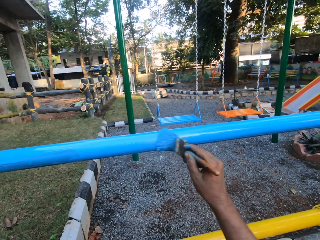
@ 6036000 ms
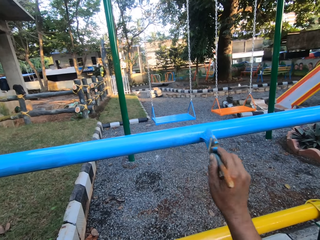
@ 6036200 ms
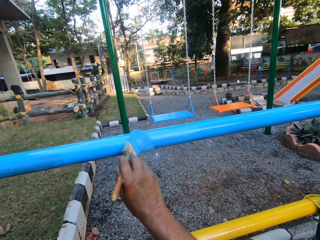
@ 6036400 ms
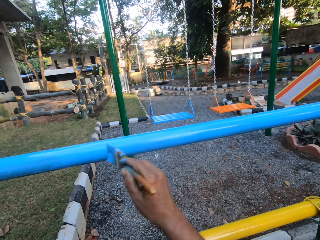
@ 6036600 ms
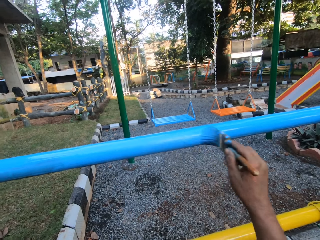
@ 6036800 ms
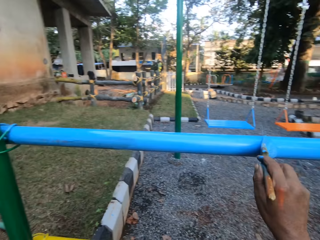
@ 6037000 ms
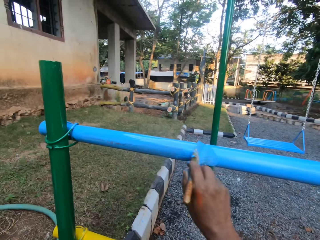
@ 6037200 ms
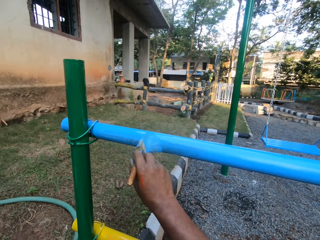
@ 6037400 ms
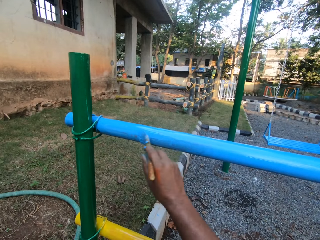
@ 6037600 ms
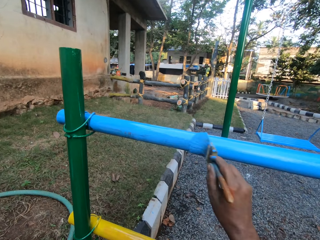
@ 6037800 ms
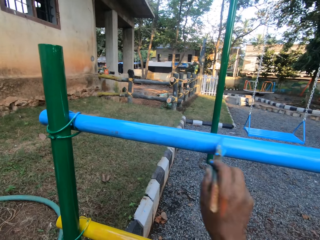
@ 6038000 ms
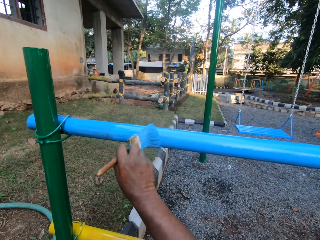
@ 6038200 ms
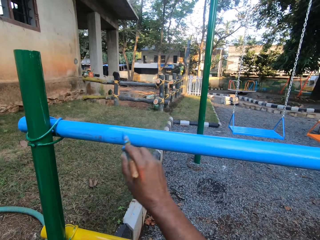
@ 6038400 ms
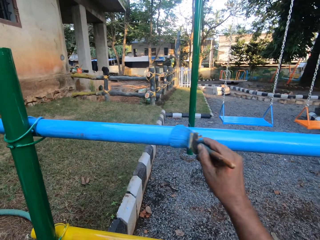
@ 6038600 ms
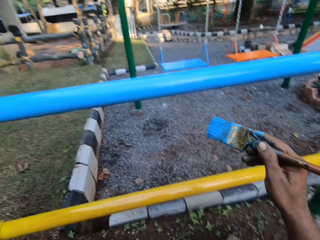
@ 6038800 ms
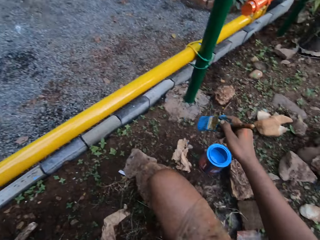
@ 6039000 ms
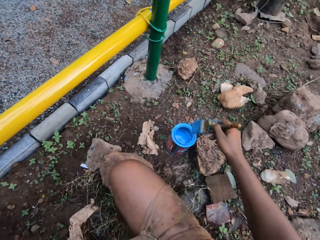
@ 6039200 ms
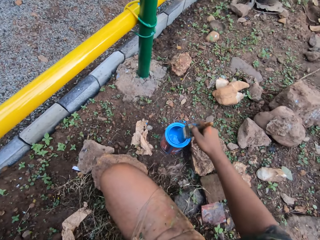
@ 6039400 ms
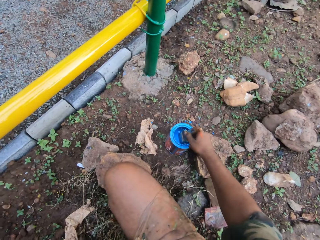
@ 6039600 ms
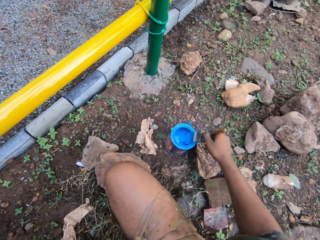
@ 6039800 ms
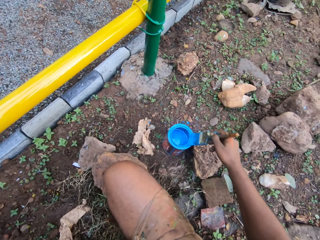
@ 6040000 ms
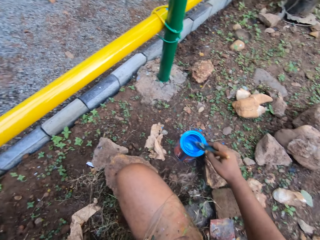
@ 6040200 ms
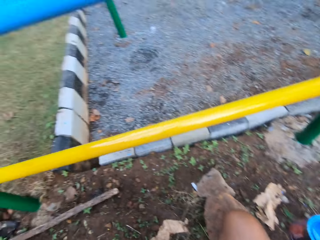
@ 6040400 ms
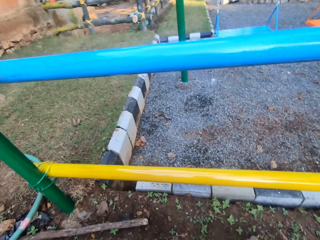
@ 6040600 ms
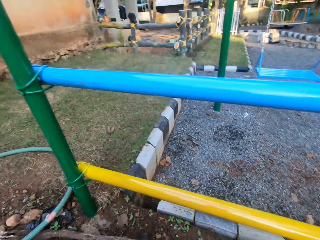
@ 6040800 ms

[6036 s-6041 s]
The camera wearer dips the painting brush in the paints.

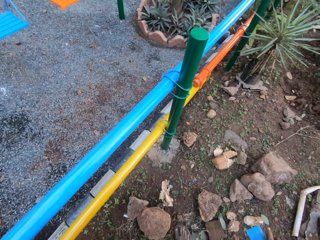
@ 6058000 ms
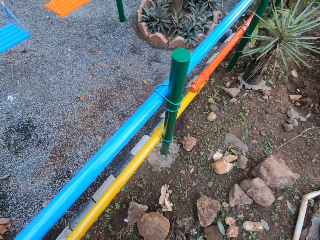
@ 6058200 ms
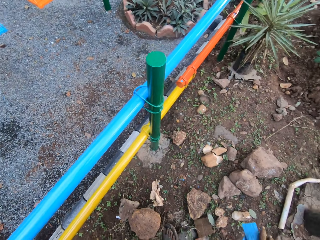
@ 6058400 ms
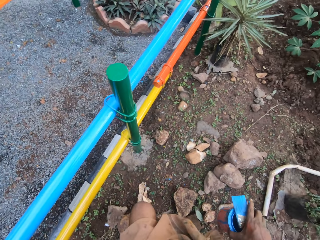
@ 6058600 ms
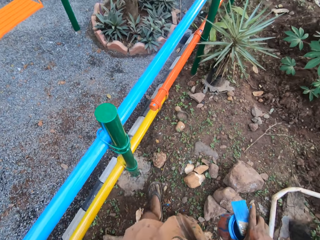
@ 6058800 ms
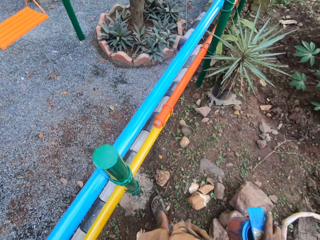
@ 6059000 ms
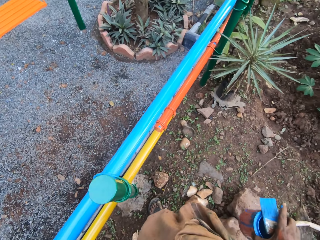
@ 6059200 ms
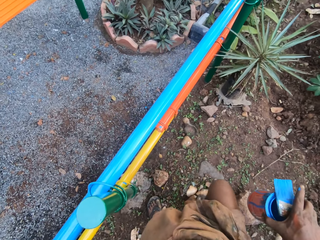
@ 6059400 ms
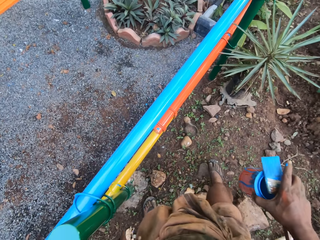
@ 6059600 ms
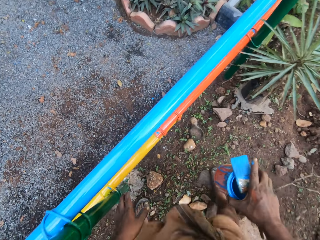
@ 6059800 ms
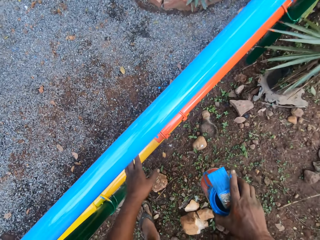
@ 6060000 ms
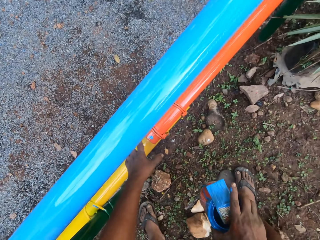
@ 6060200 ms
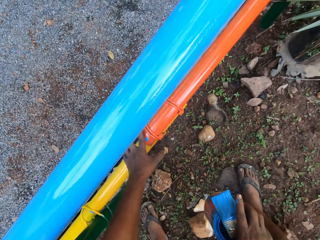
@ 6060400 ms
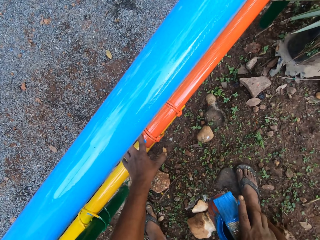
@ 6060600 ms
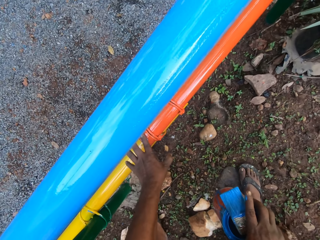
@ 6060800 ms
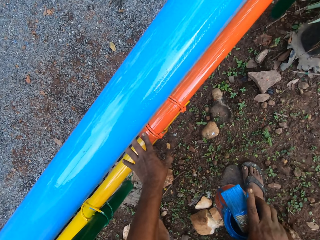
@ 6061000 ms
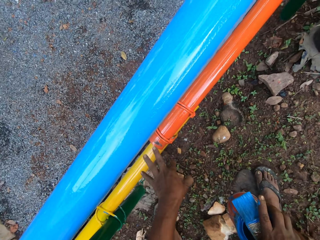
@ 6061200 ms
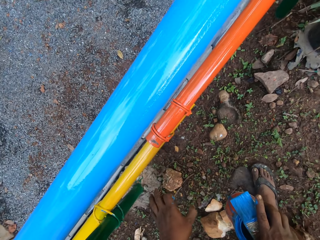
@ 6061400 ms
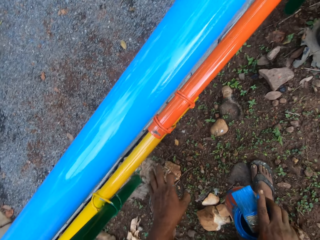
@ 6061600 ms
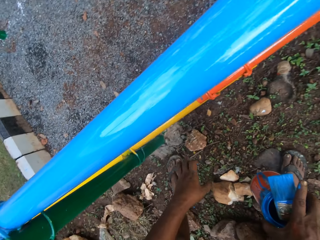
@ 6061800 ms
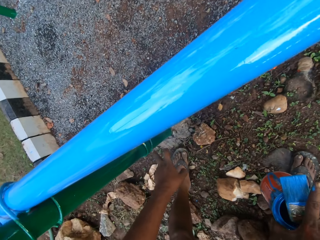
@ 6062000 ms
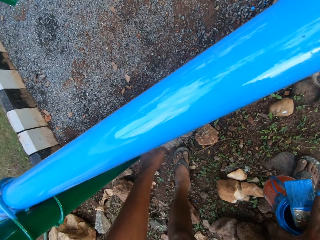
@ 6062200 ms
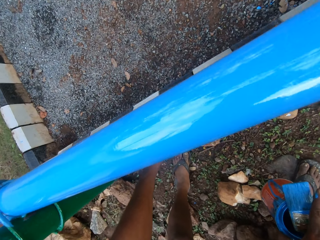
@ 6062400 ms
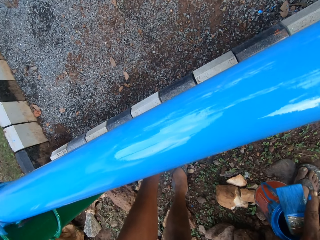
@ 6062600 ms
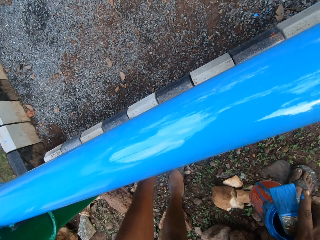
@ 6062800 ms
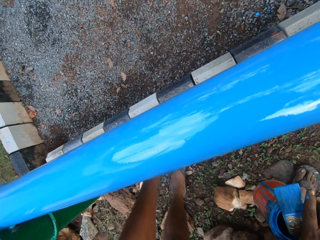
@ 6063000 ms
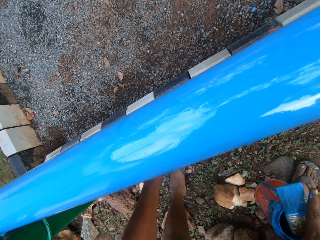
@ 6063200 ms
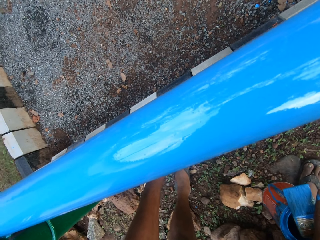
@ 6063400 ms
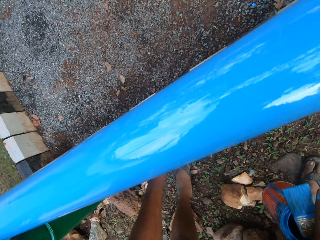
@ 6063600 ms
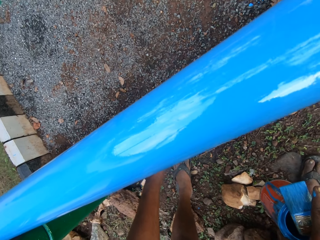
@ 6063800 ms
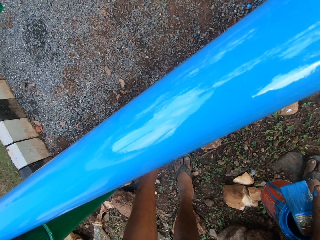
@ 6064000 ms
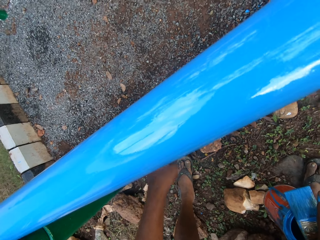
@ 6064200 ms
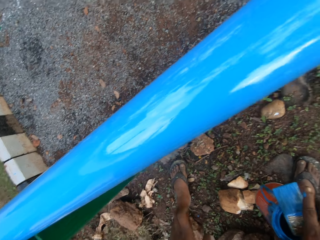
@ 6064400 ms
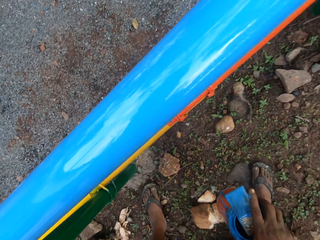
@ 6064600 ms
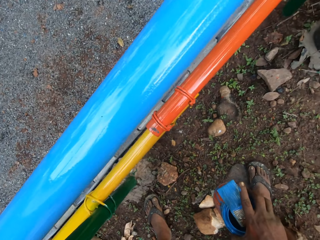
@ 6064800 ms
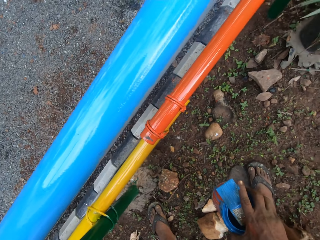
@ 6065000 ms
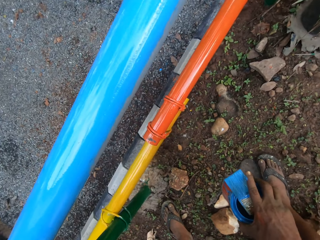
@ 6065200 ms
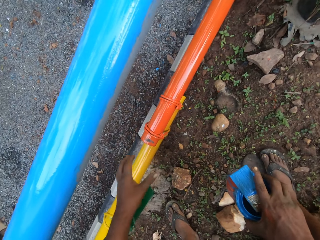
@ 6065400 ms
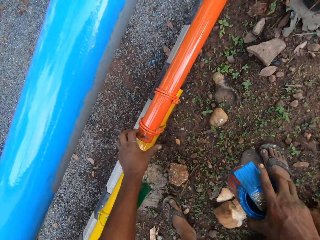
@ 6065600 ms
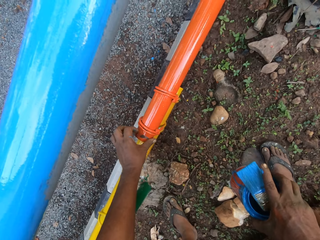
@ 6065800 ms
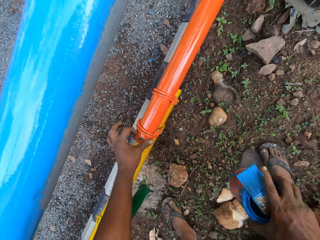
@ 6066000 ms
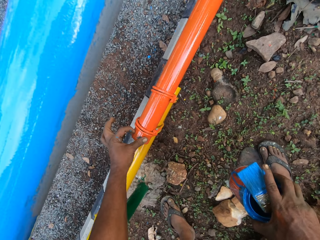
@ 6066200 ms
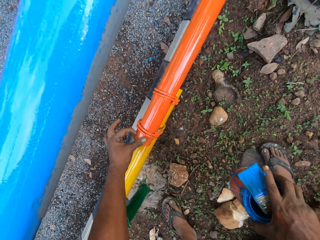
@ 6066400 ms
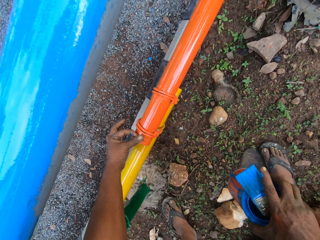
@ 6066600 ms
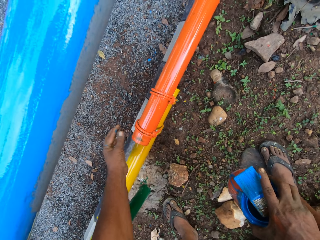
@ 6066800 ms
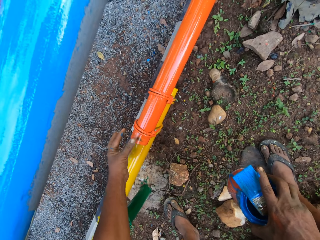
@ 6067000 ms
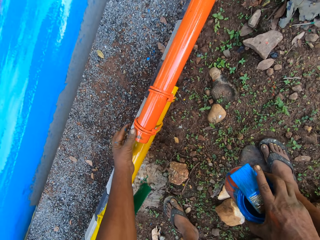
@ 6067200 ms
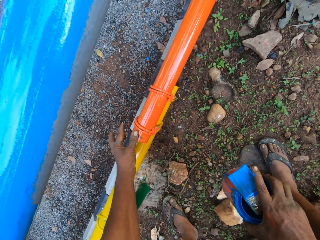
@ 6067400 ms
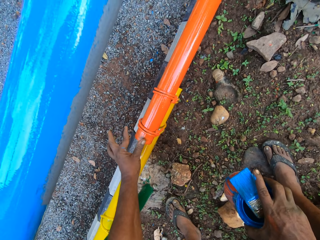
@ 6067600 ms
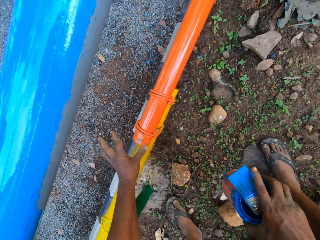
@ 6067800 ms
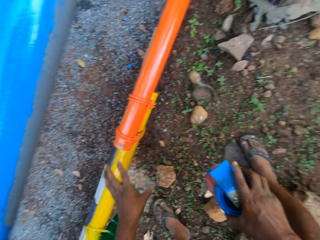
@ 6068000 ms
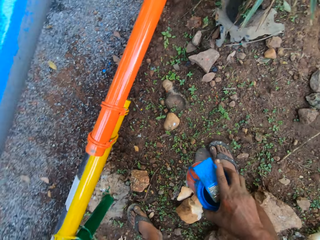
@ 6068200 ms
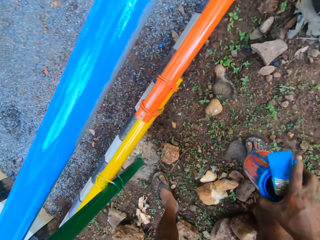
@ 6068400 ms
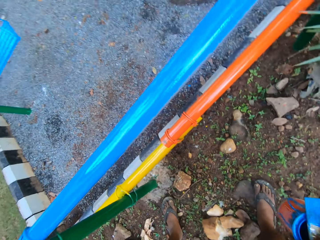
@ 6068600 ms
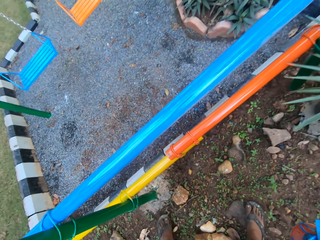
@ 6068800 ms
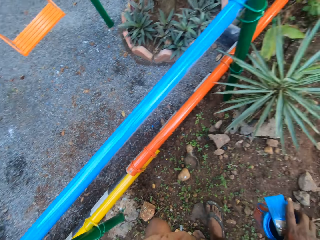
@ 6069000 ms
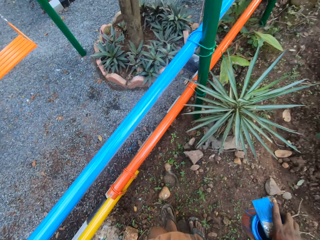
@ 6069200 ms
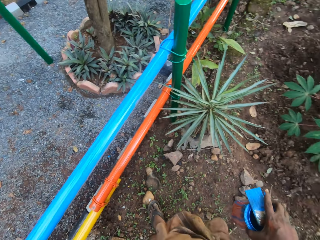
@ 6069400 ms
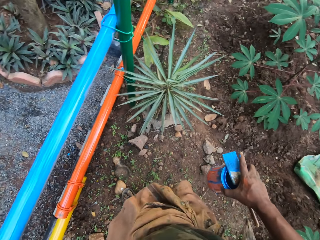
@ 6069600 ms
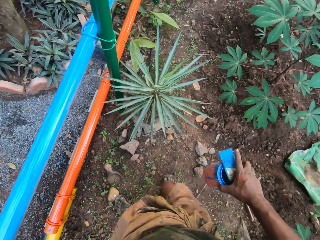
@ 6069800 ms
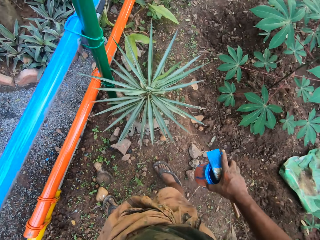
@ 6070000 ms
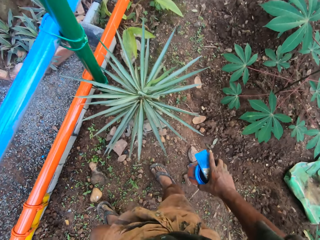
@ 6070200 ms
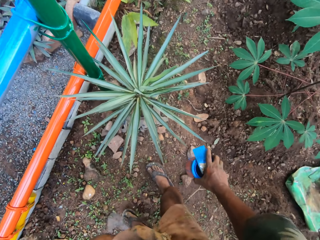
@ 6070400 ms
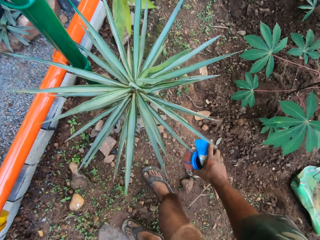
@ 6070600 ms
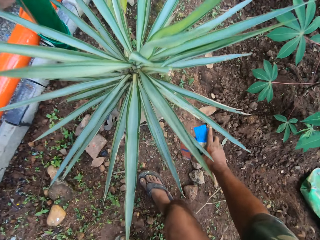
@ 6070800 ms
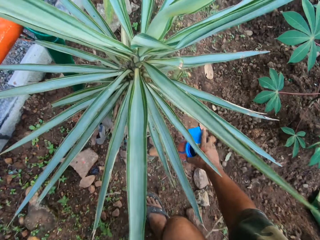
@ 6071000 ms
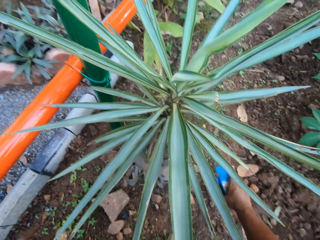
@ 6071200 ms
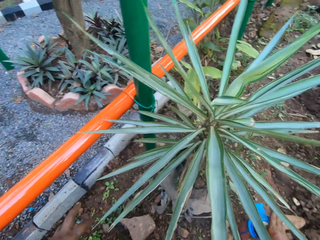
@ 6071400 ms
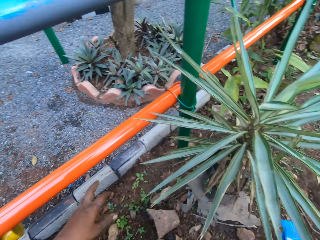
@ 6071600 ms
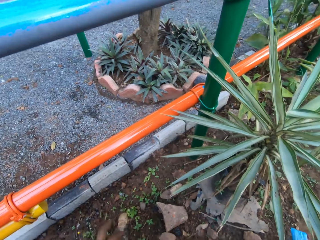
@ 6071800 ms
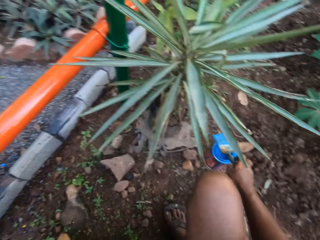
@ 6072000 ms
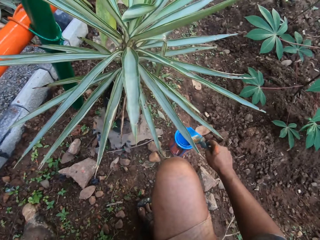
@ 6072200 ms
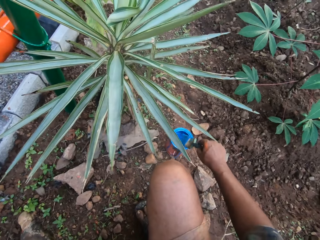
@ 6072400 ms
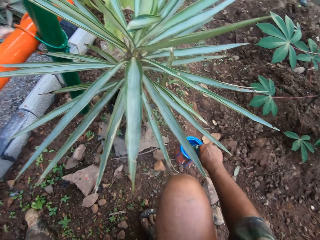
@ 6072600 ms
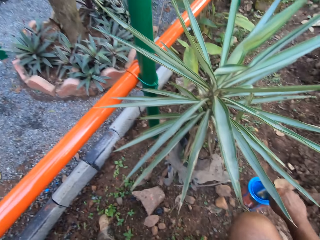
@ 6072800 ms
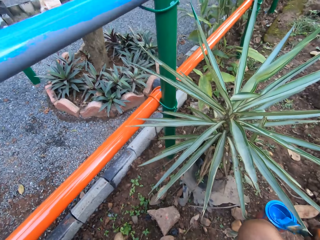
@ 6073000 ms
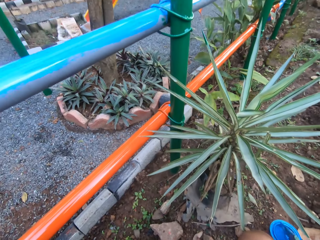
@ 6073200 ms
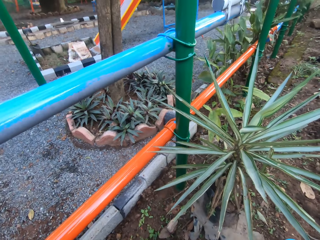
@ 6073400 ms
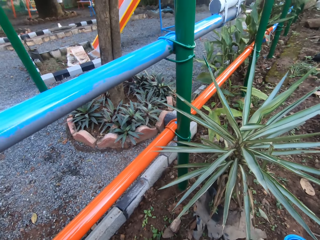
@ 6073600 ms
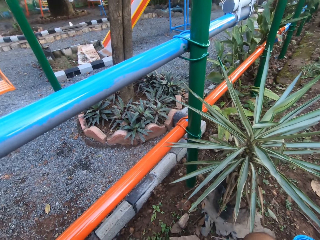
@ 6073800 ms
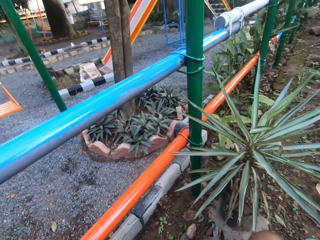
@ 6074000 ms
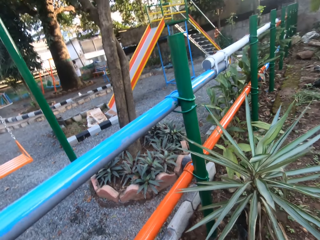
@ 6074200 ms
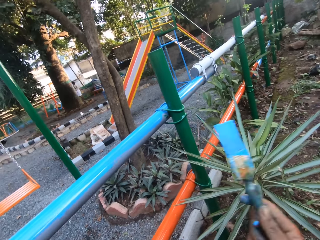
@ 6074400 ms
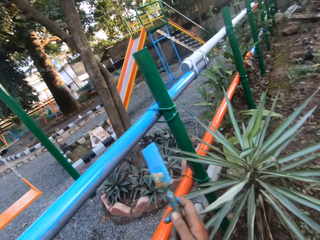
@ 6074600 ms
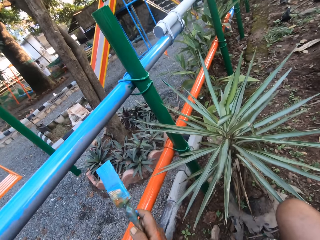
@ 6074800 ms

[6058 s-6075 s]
The camera wearer carries the paints can. They walk around, wipe paint with the left finger, and touch the metal rod. They move around. They place down the paints can. They dip the paintbrush in the paint.
